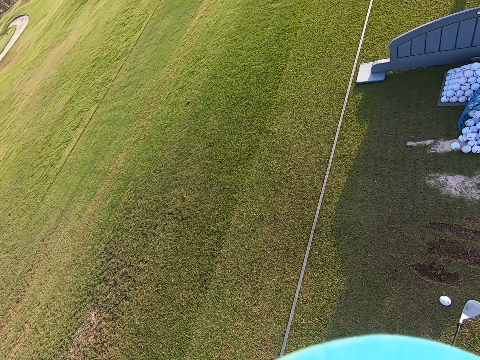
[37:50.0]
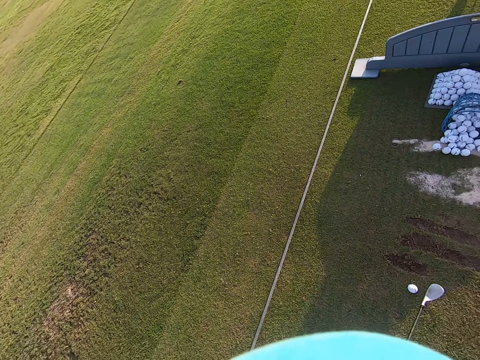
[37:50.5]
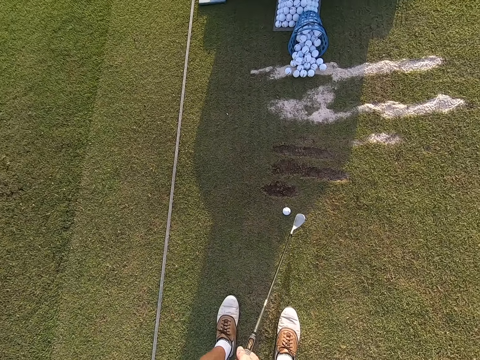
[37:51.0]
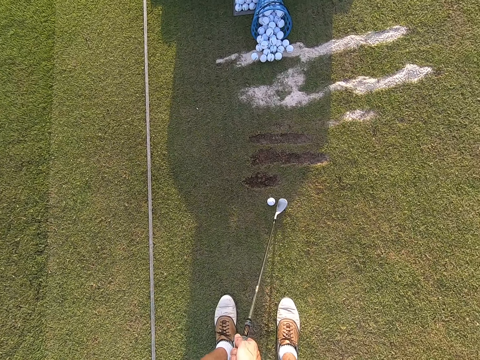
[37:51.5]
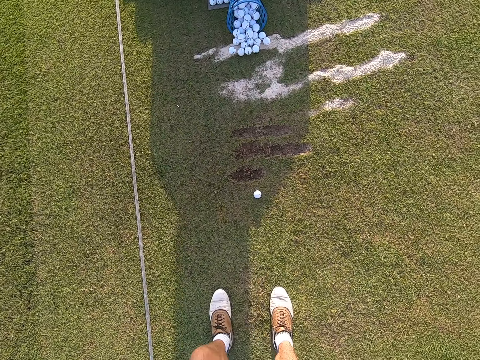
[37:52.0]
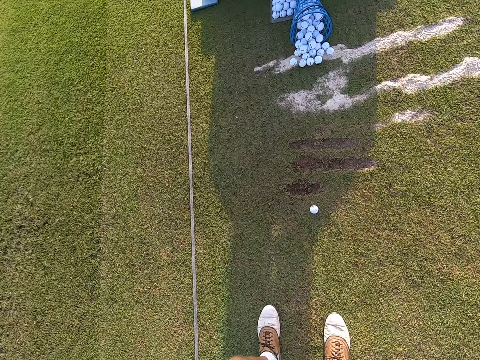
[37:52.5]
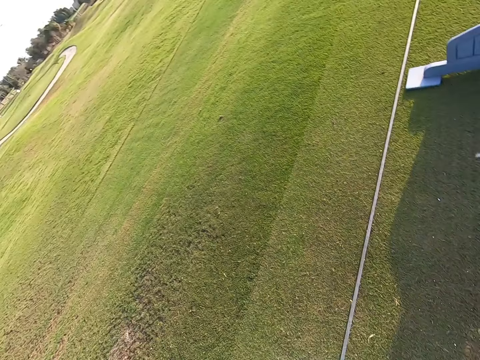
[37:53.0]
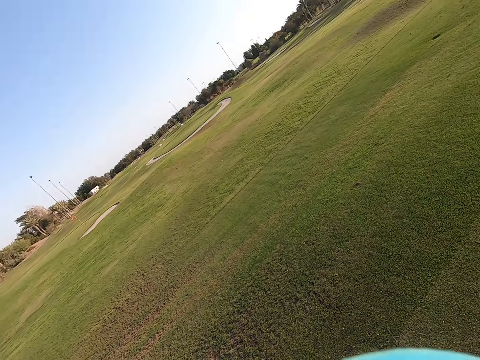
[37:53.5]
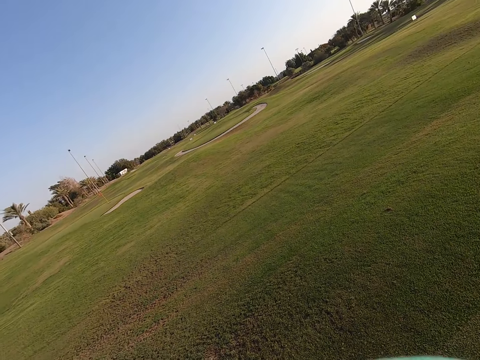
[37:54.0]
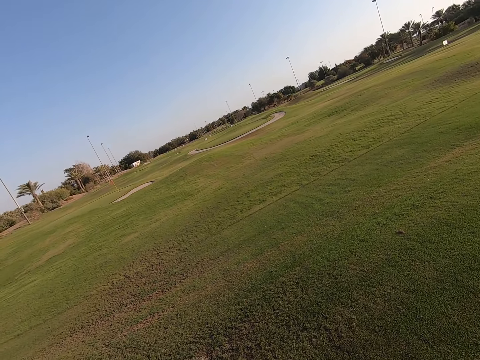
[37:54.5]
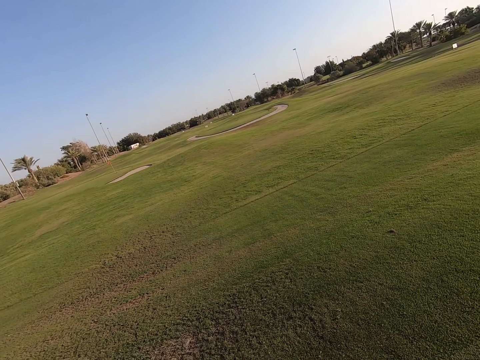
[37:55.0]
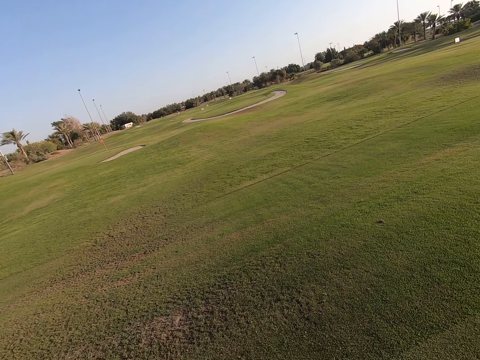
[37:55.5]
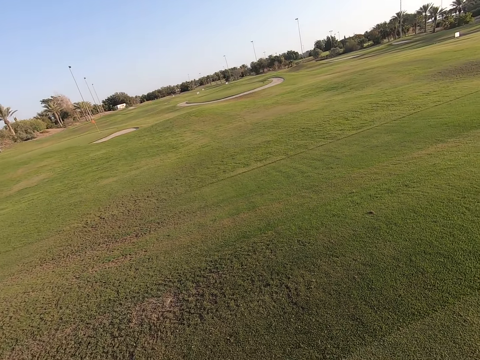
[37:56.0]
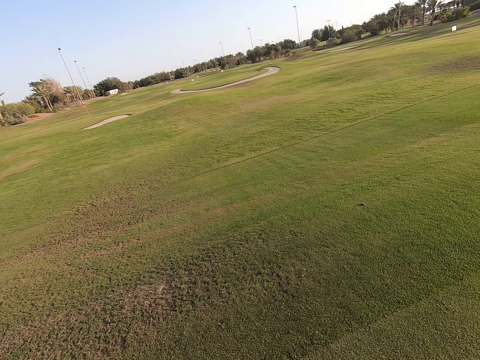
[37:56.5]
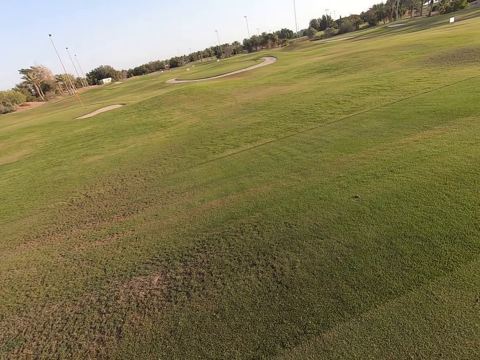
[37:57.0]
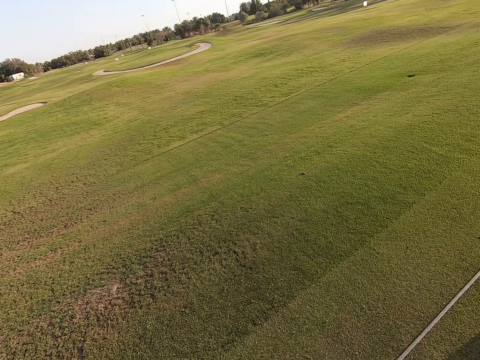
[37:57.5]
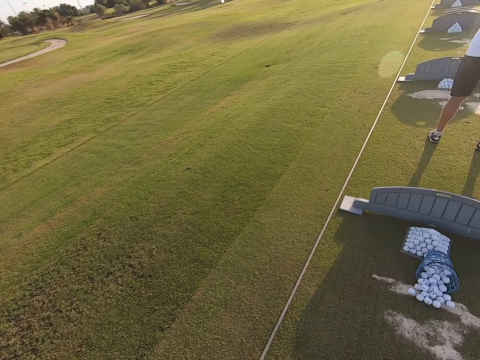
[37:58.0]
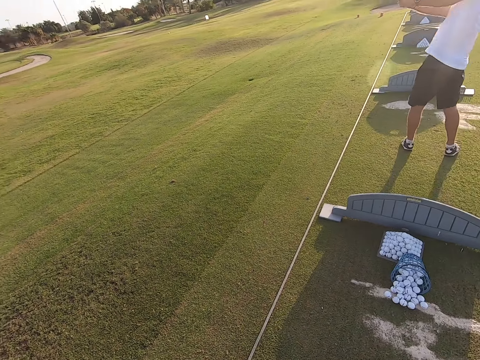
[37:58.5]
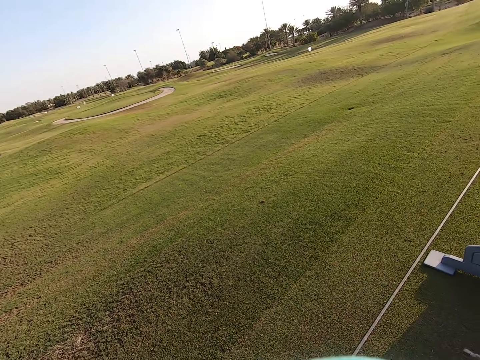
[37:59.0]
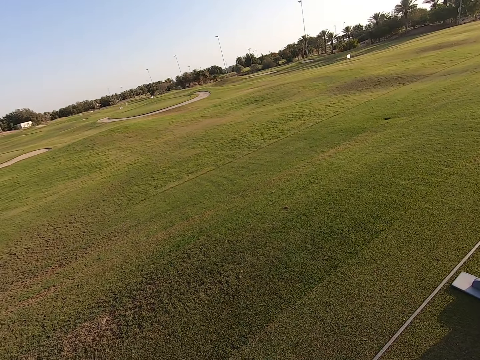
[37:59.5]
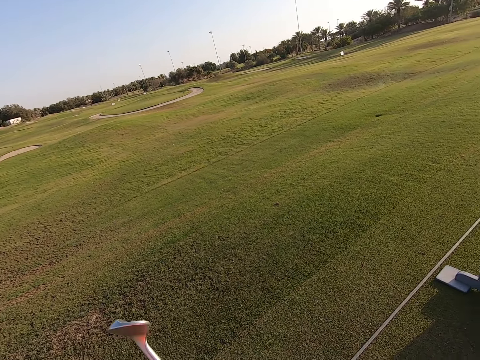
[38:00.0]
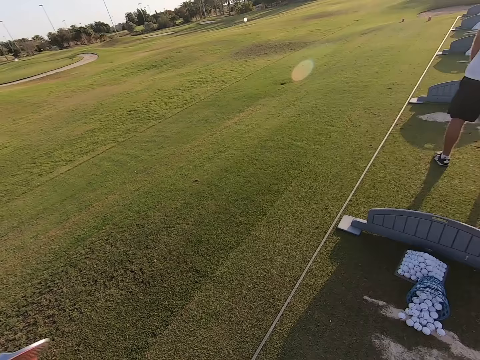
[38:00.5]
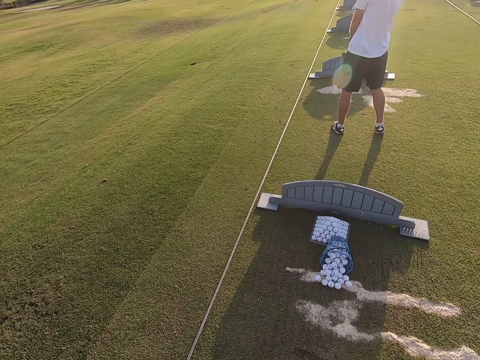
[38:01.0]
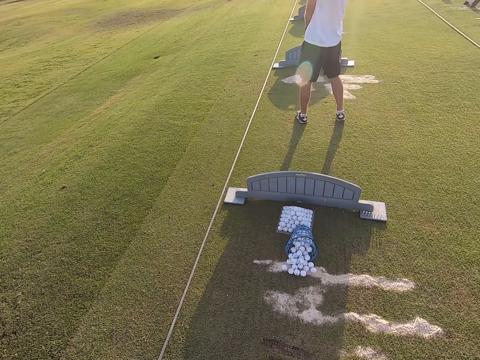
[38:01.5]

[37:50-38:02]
The camera wearer plays the game. They look around the field. The person plays the game.

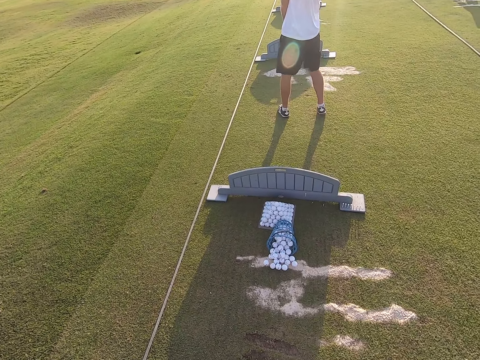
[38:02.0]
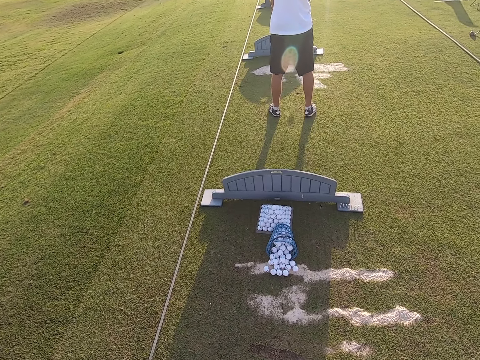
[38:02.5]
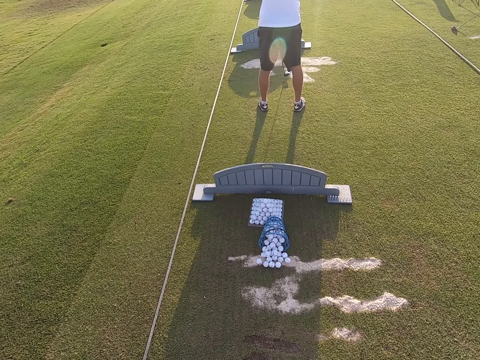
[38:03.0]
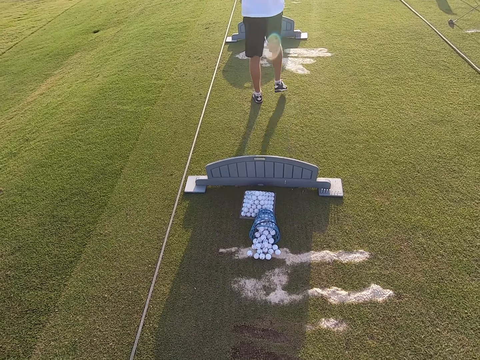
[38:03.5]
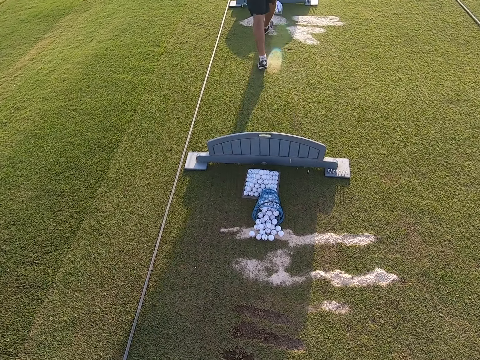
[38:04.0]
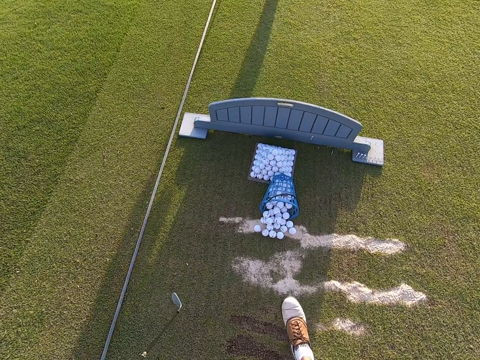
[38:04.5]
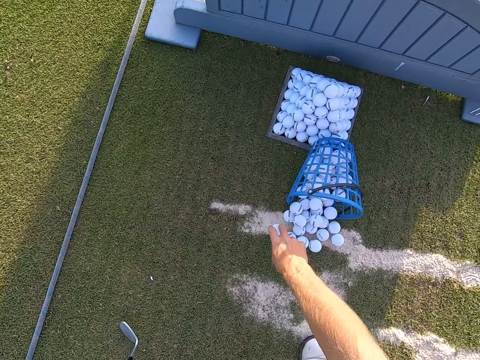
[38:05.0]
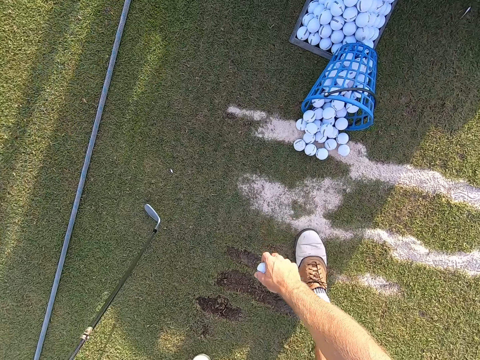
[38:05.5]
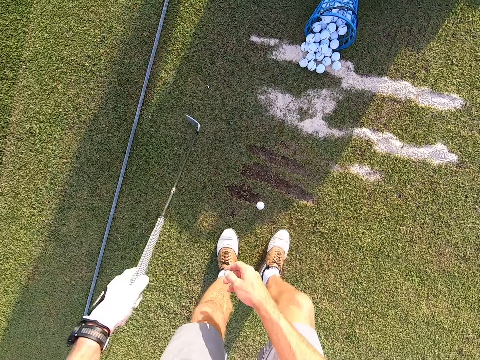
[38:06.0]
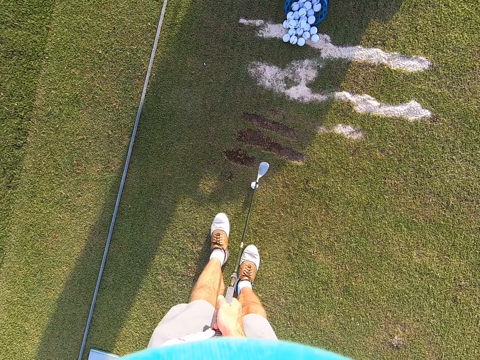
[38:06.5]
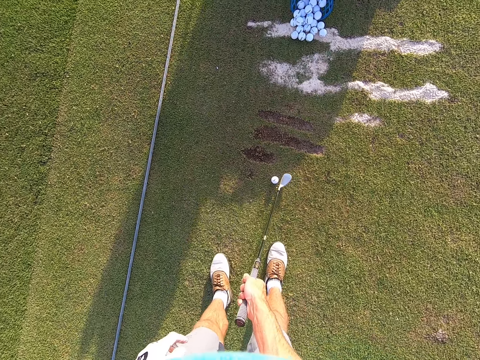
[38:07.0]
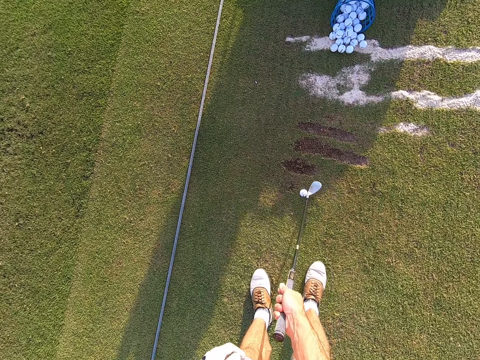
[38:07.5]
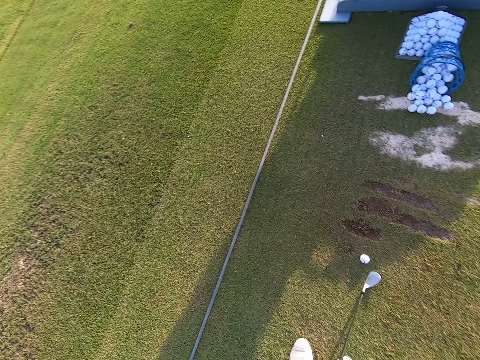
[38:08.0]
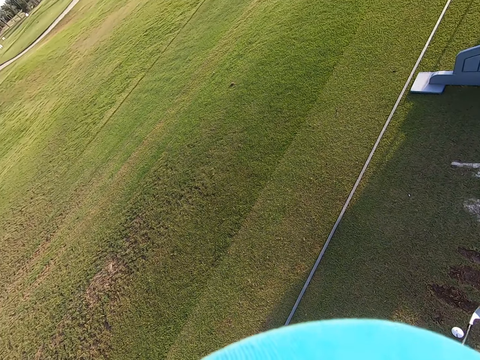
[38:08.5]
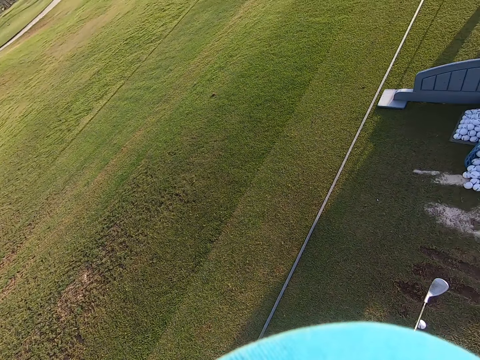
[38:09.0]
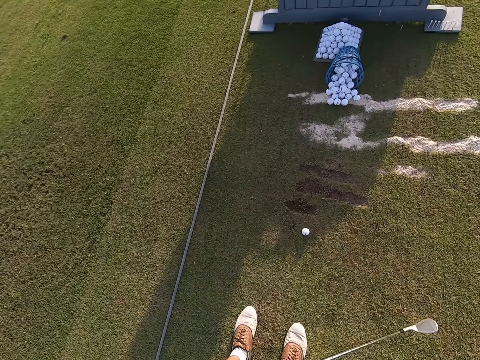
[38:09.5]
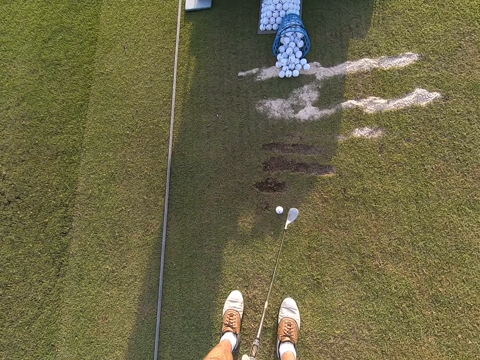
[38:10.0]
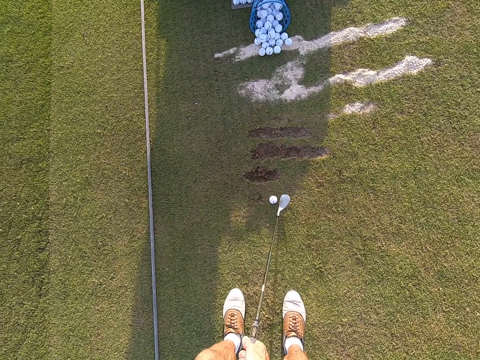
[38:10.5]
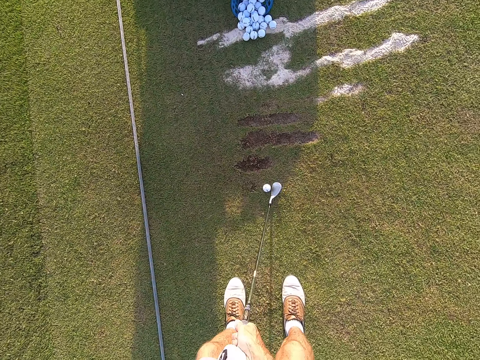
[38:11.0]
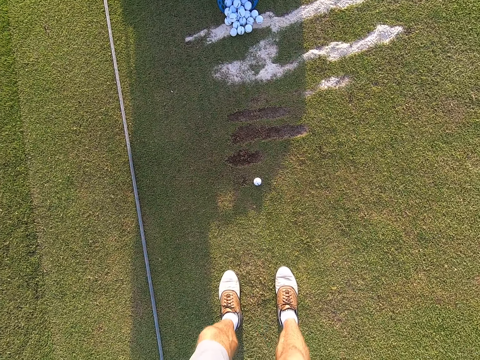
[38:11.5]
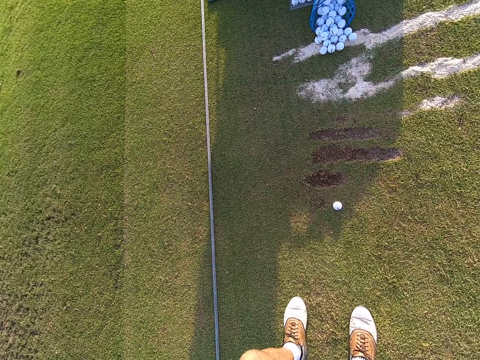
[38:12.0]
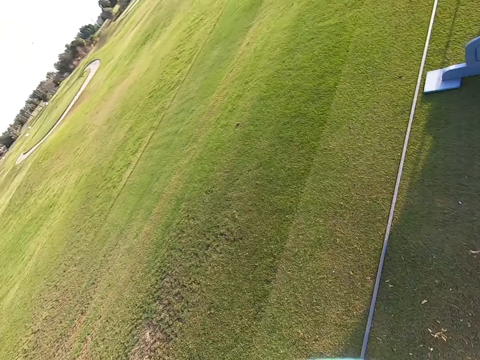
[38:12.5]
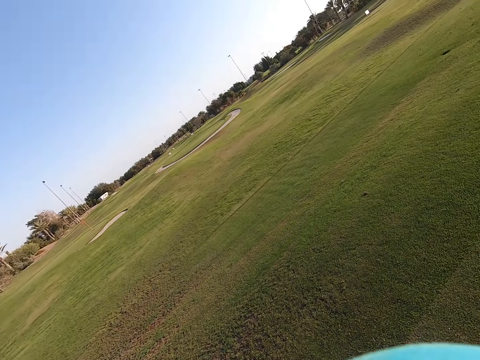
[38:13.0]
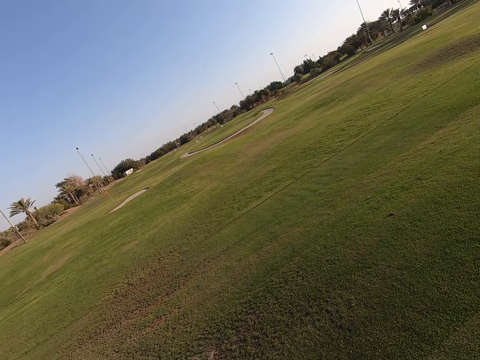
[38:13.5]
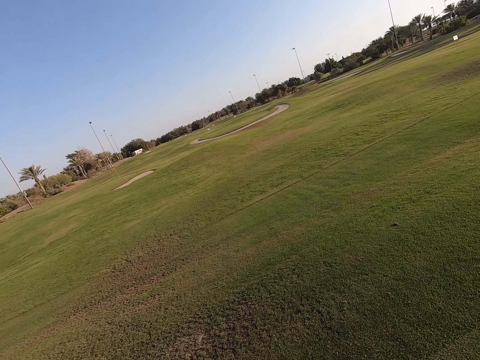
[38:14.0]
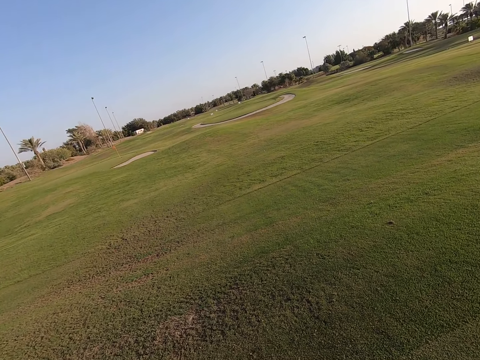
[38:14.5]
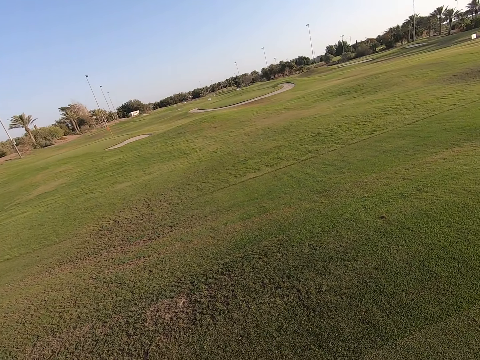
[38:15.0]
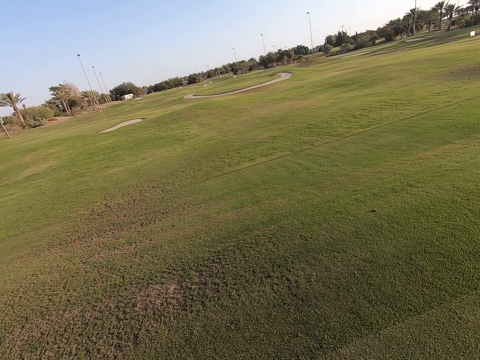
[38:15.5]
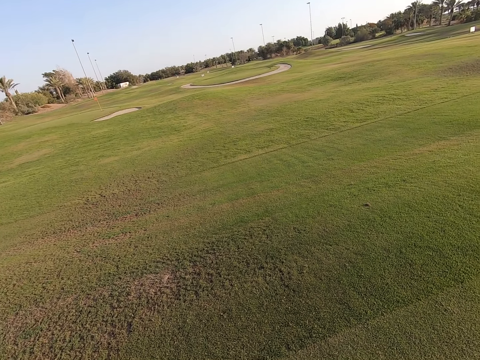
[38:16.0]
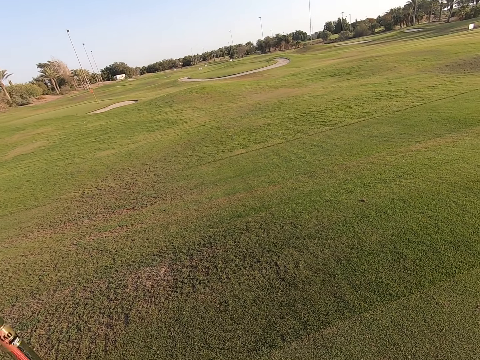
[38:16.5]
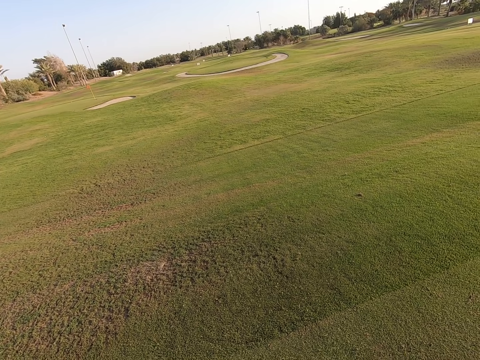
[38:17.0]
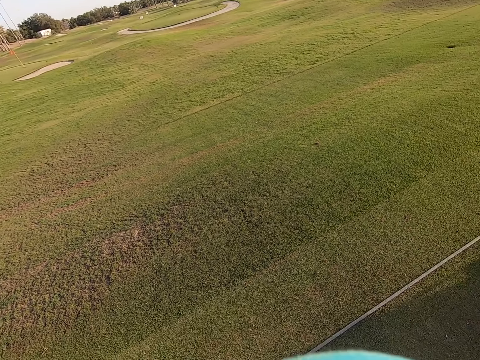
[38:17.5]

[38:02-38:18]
The person walks around. The camera wearer walks around. They pick up the golf ball with hand on the ground. They put the golf ball on the ground. They move the legs. They nip the golf ball with a golf stick on the ground. They play the game.
